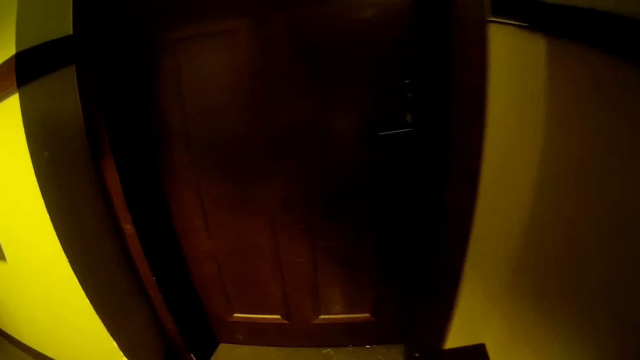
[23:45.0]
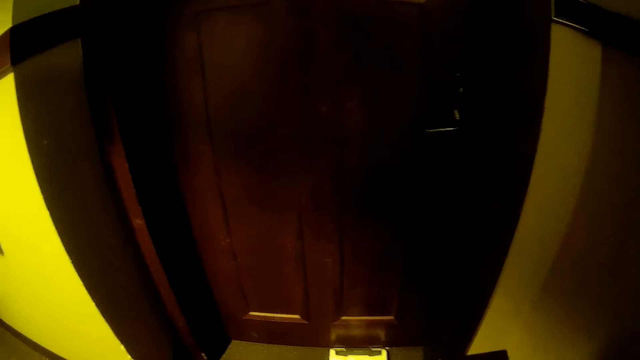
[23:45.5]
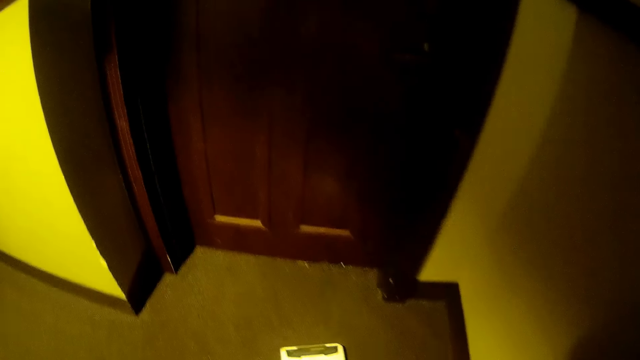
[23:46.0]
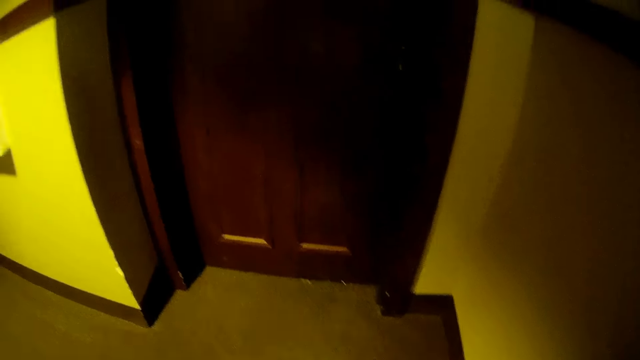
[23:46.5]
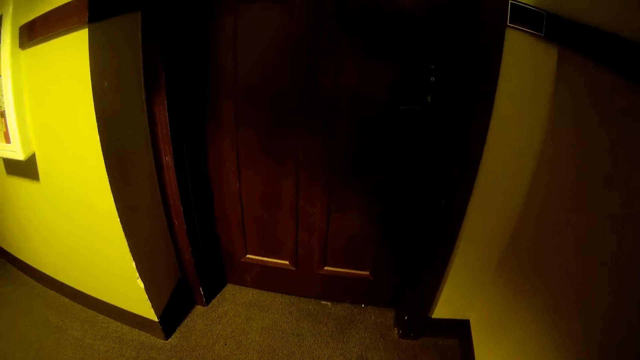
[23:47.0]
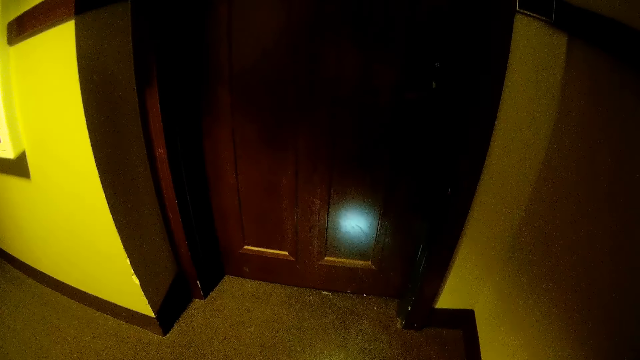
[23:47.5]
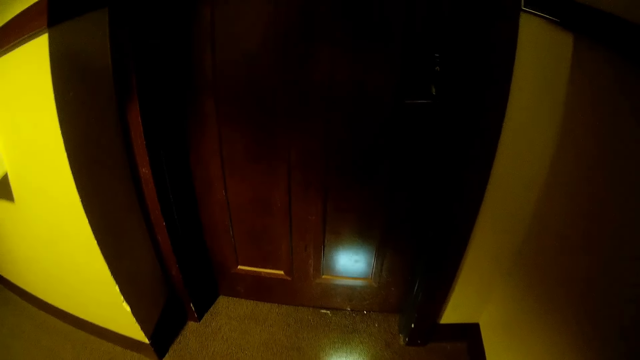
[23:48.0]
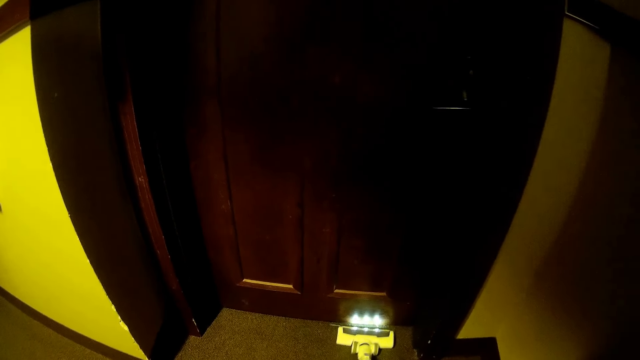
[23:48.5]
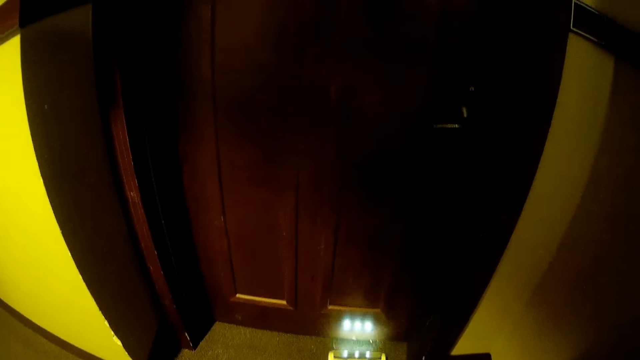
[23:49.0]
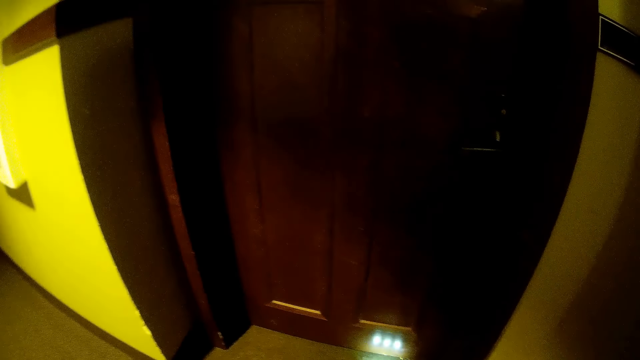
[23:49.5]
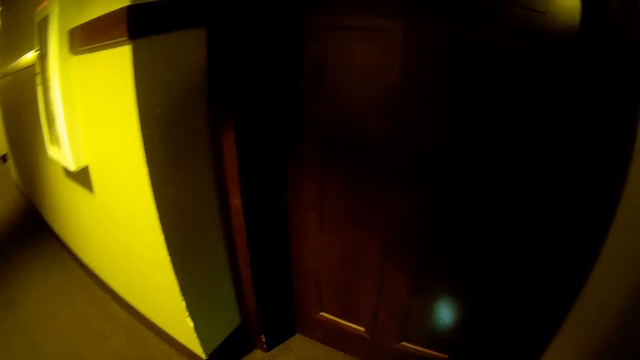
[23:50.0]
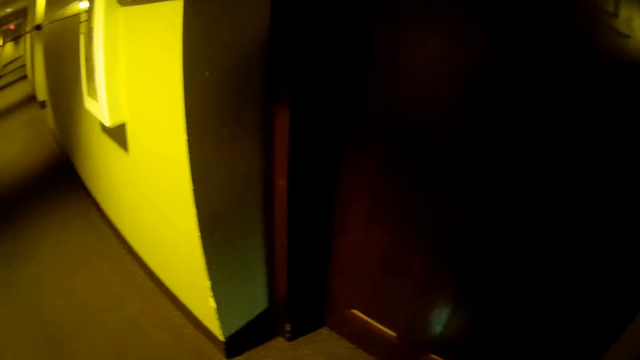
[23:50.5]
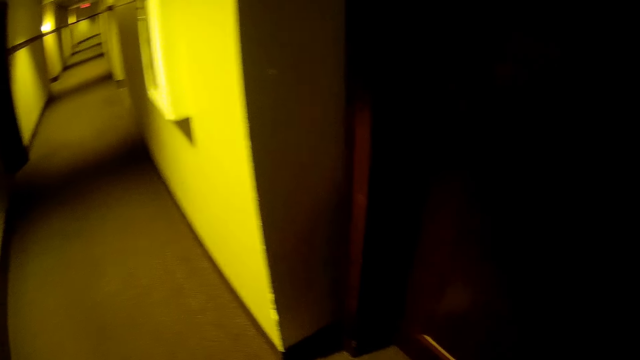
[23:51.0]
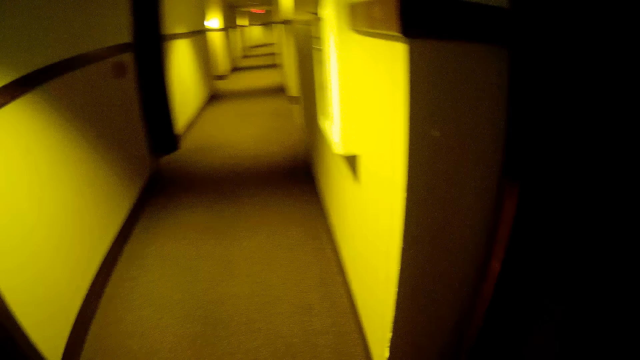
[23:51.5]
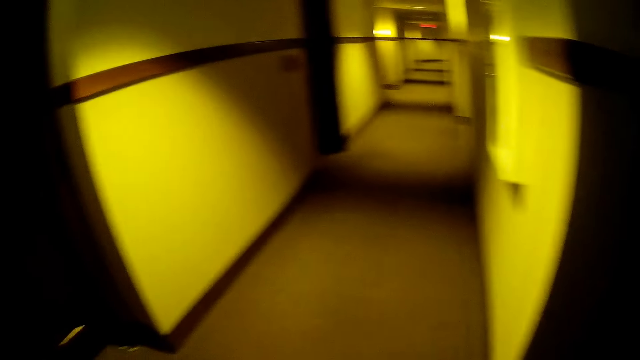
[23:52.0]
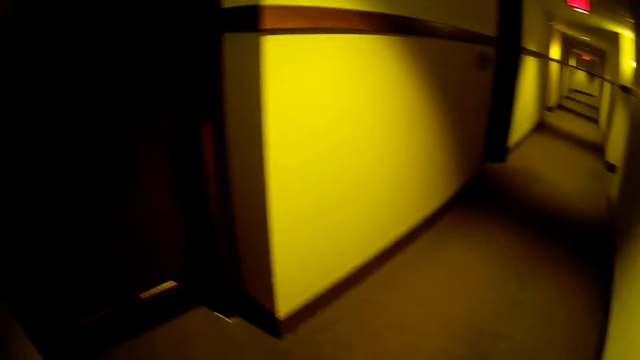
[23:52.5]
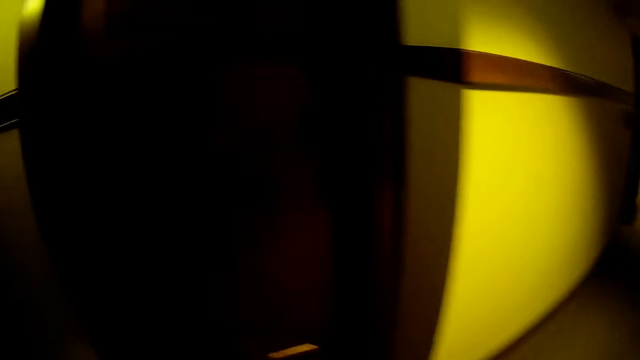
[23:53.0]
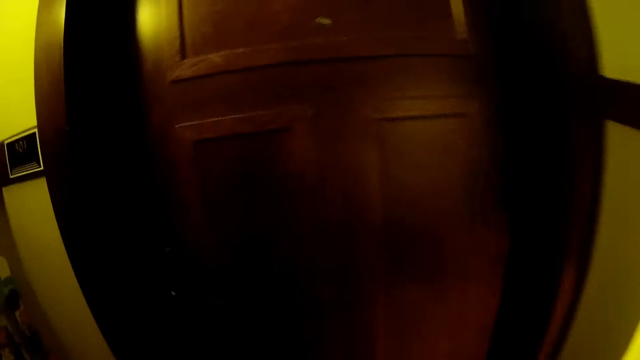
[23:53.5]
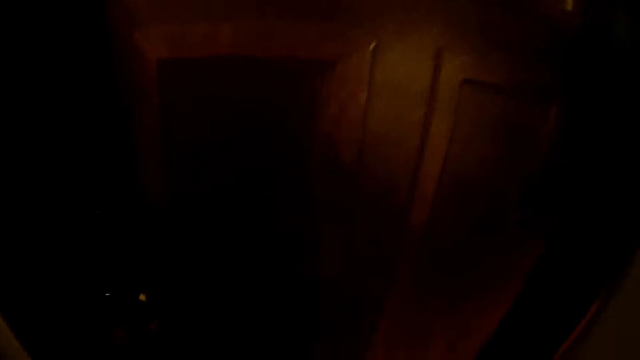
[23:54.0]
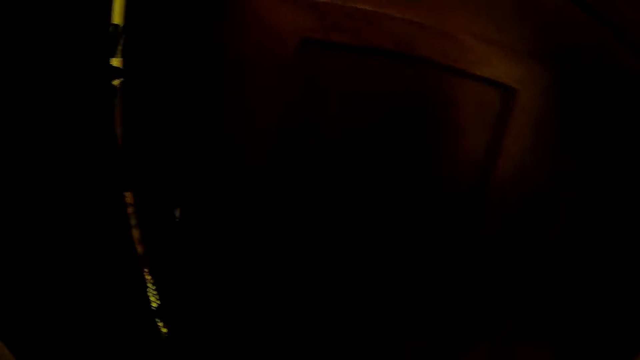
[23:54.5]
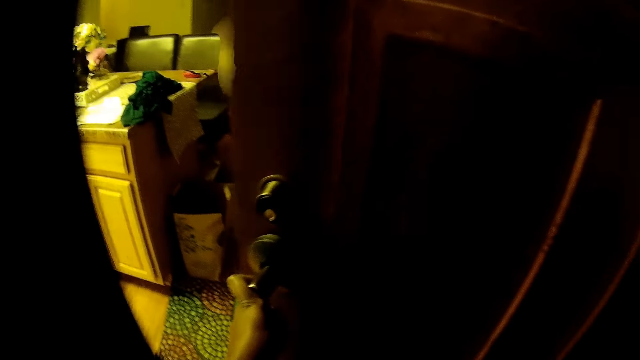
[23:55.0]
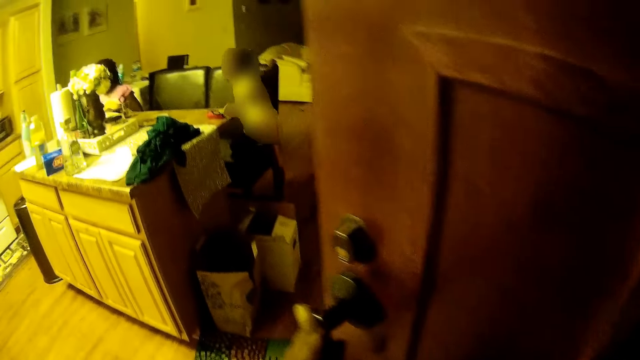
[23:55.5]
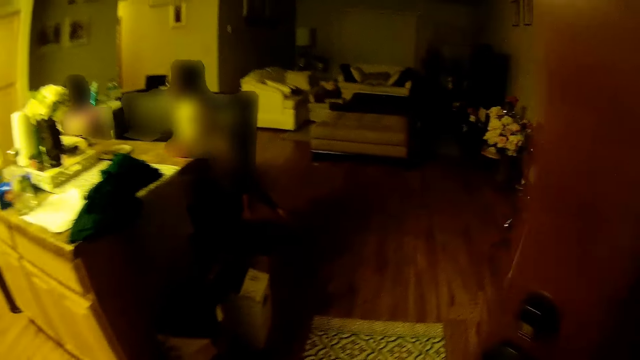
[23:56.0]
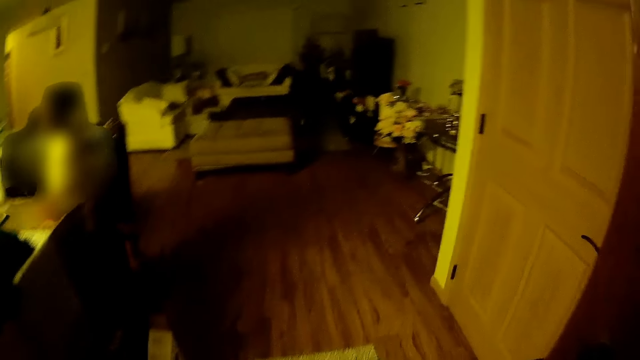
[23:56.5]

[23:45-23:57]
The camera wearer turns off the cleaning machine. She looks around. She turns on the cleaning machine. She cleans the passage floor with the vacuum cleaner. She turns off the cleaning machine, looks around, moves around. She opens a door with her left hand.

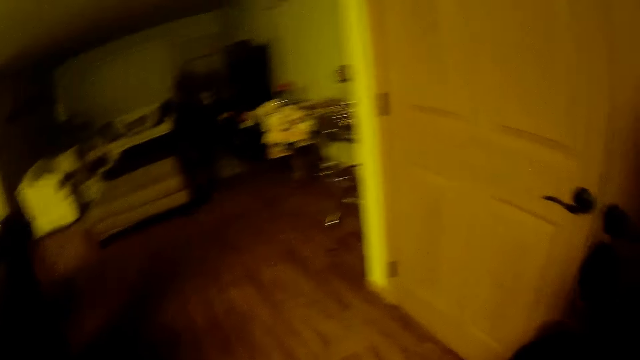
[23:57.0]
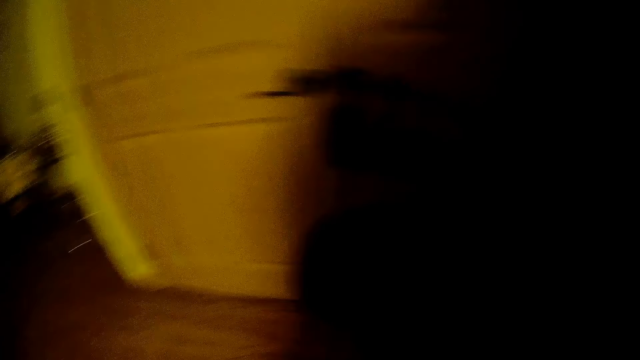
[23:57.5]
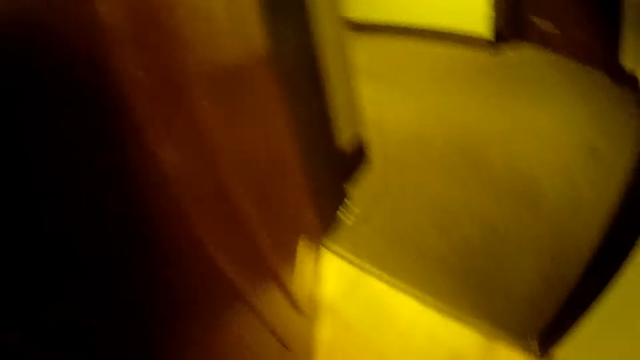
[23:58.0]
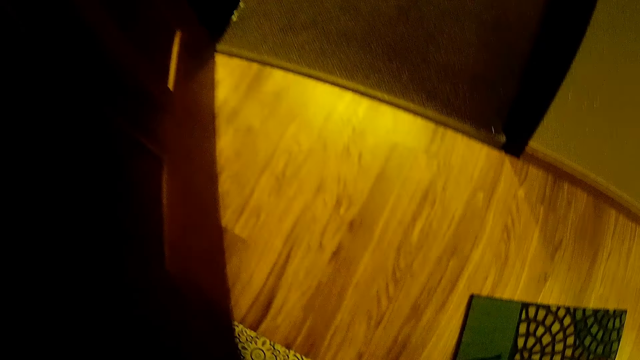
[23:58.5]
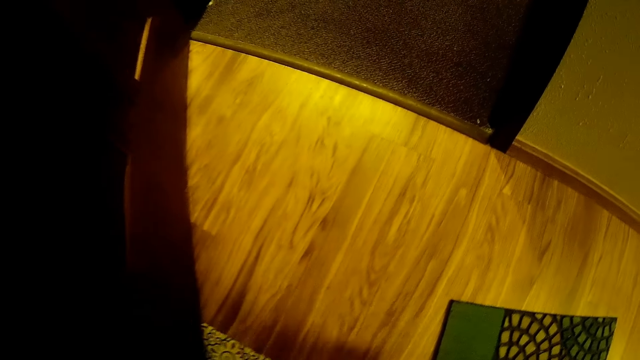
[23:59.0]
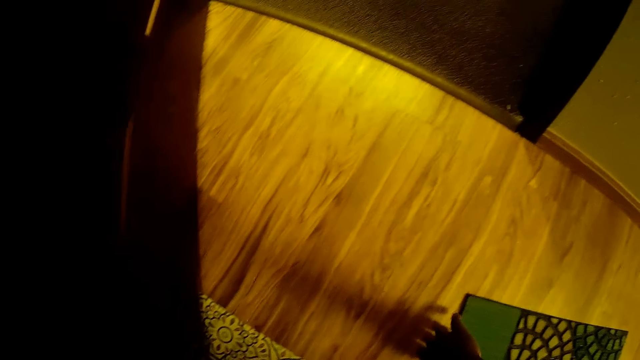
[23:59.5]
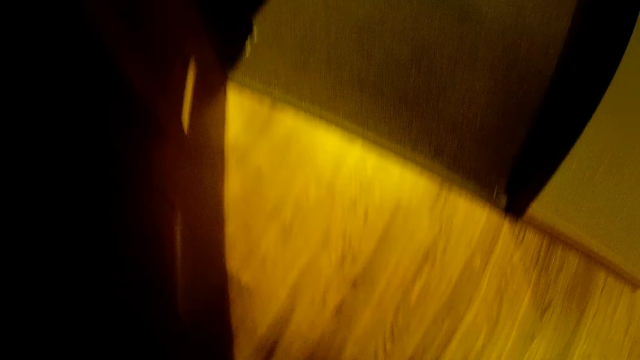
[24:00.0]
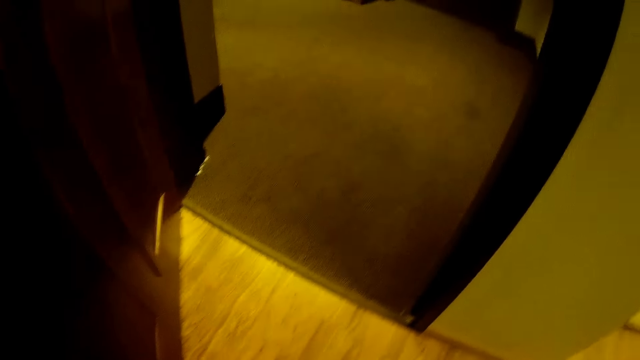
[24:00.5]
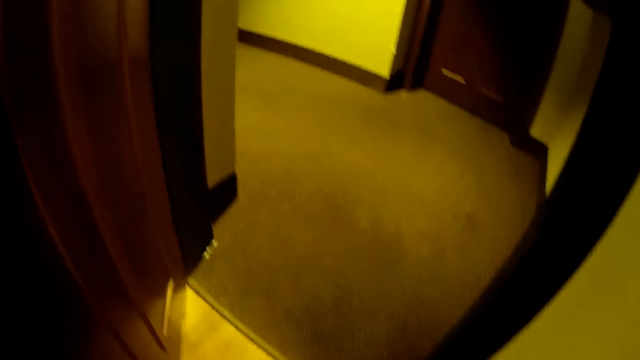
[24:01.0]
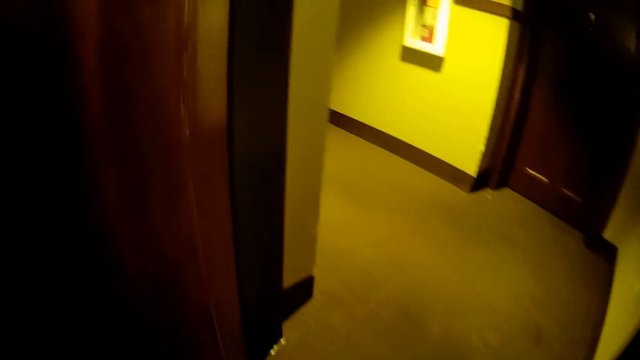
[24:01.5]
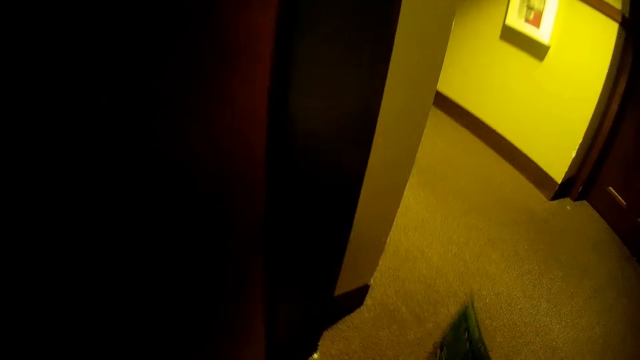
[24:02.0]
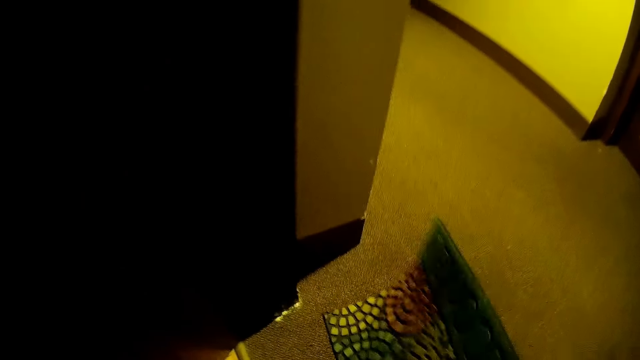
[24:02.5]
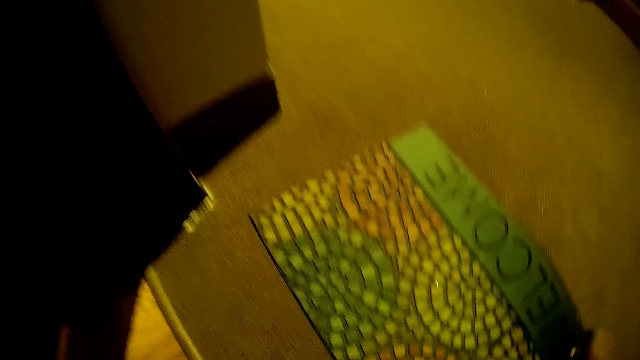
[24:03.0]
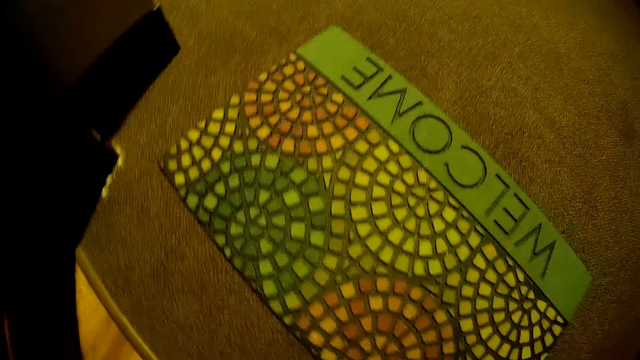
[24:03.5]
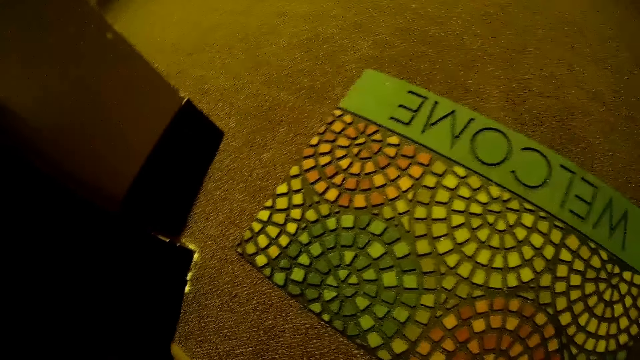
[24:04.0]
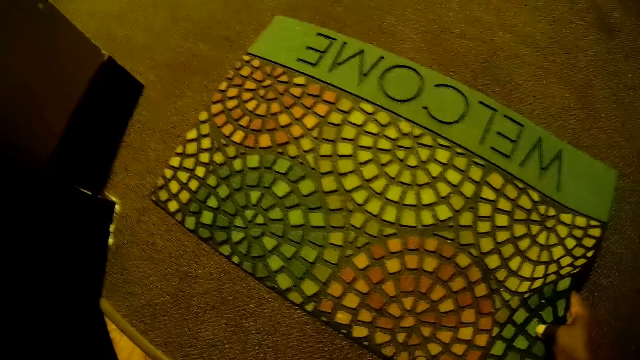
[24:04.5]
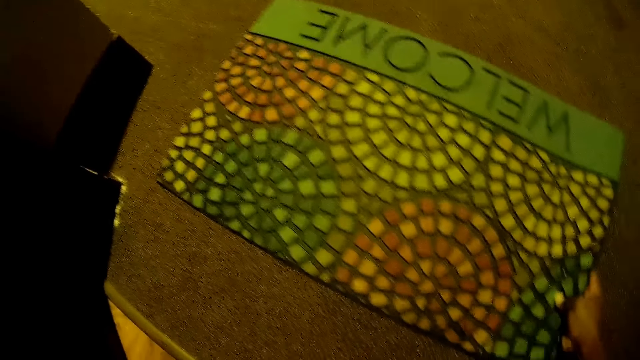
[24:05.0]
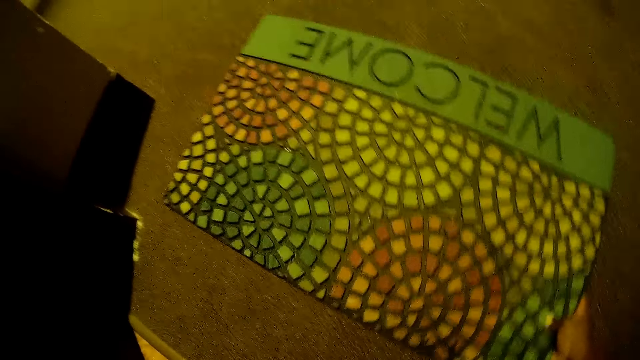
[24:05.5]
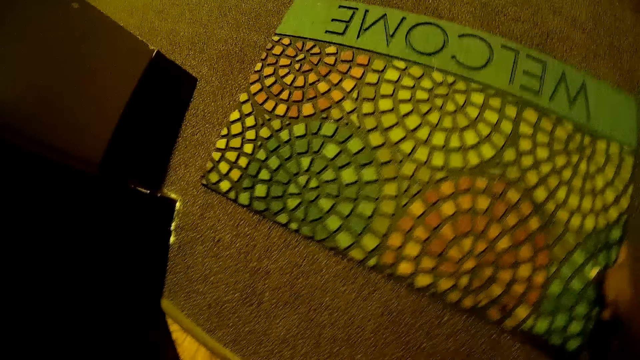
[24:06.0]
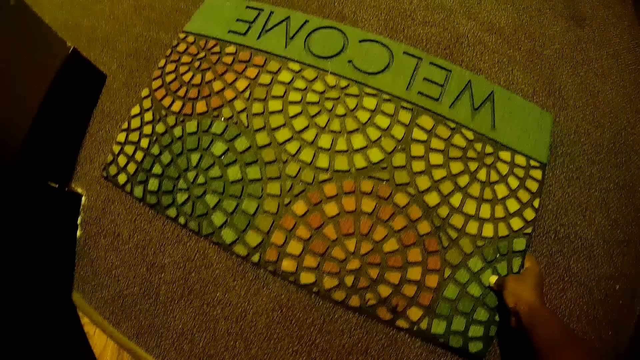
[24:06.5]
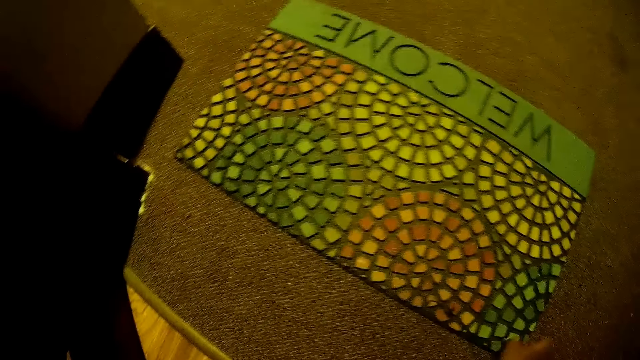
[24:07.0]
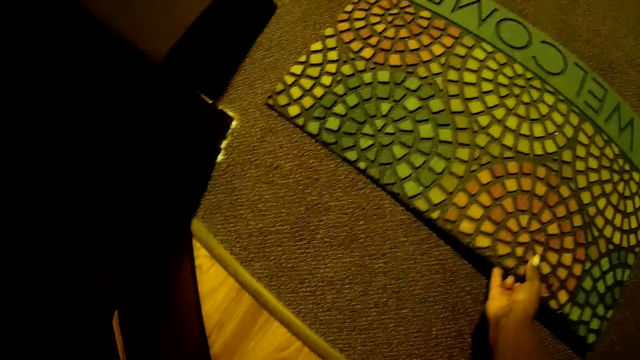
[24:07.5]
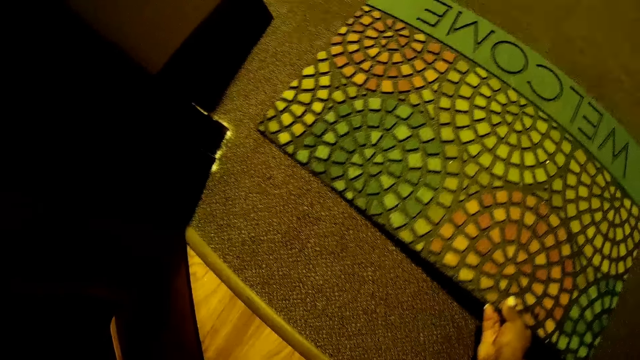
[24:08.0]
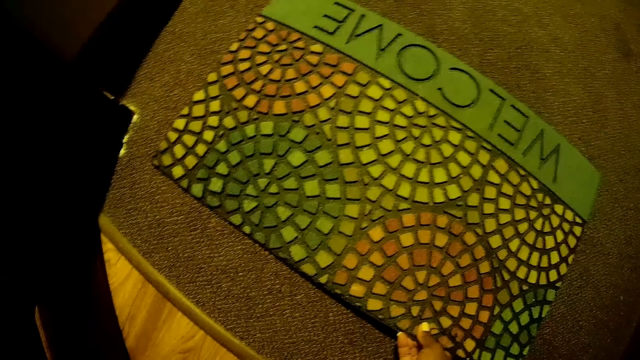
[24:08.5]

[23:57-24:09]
The camera wearer looks around. She picks up a foot mat from the floor. She moves outside the door. She drops the foot mat on the floor with her right hand. She adjusts the foot mat on the floor with her right hand.
